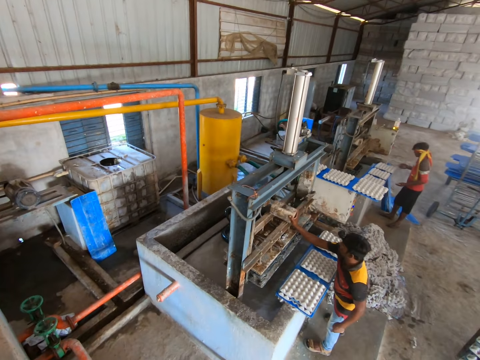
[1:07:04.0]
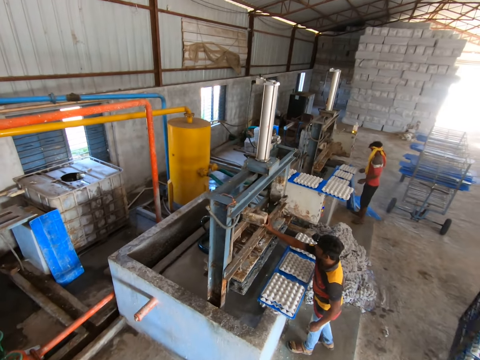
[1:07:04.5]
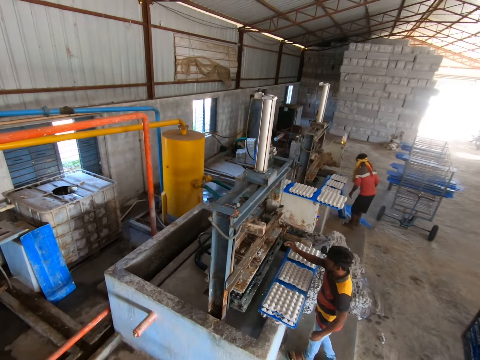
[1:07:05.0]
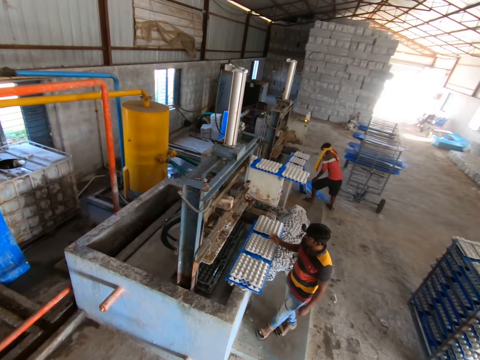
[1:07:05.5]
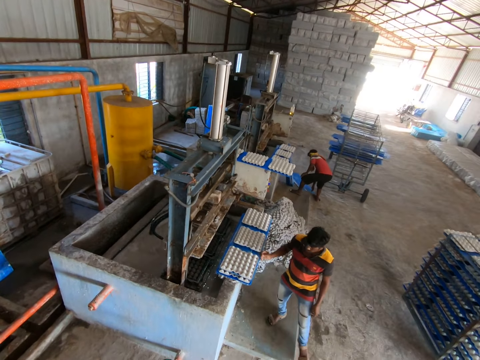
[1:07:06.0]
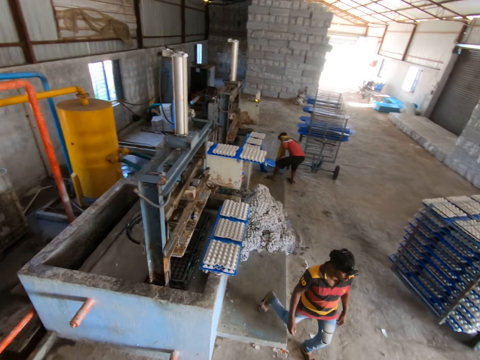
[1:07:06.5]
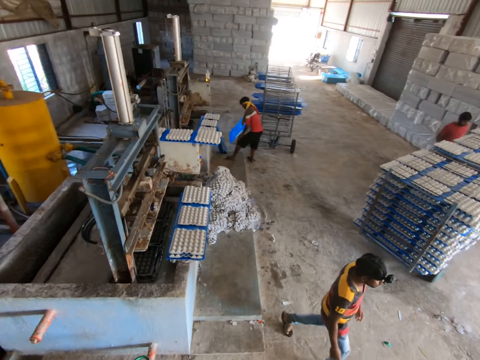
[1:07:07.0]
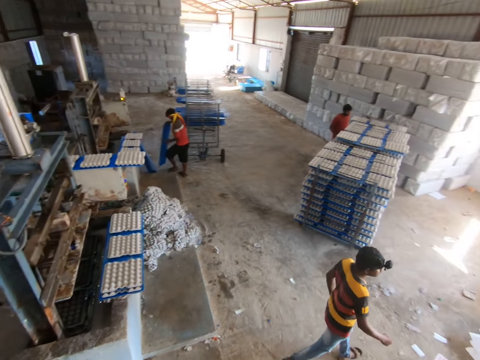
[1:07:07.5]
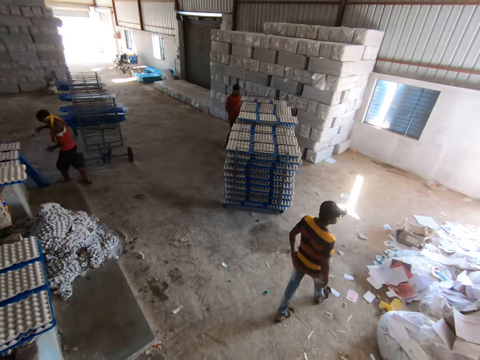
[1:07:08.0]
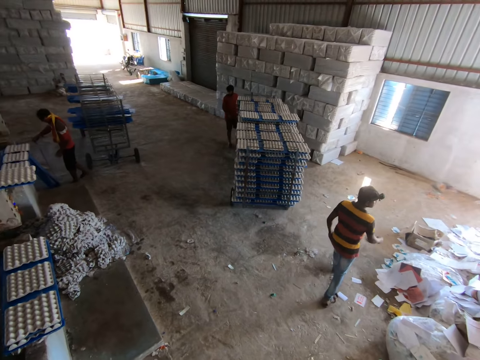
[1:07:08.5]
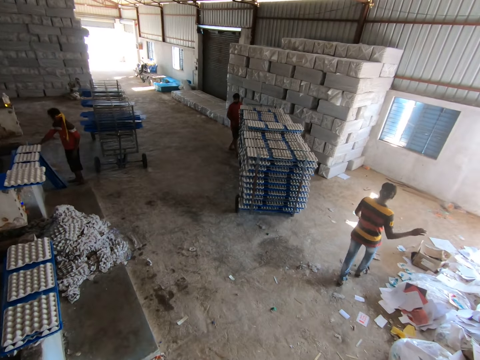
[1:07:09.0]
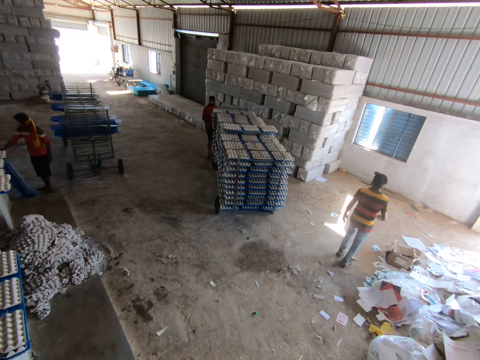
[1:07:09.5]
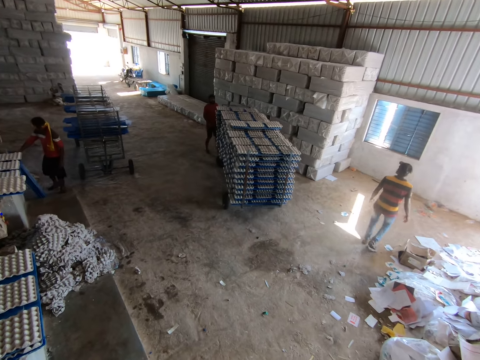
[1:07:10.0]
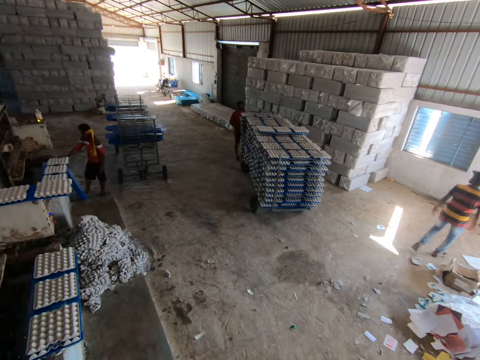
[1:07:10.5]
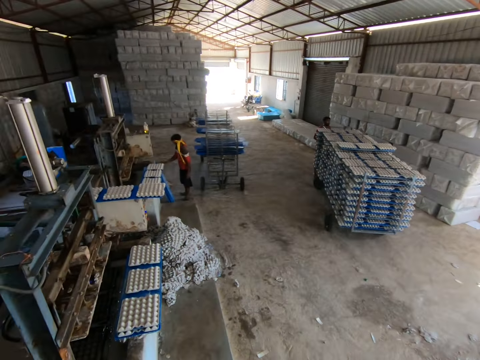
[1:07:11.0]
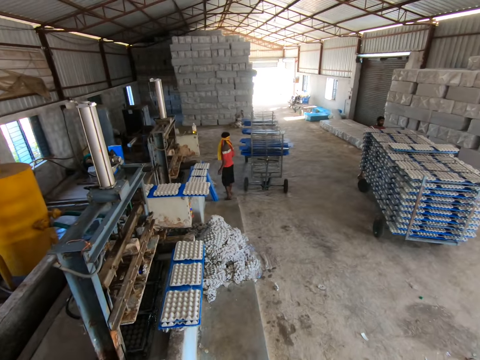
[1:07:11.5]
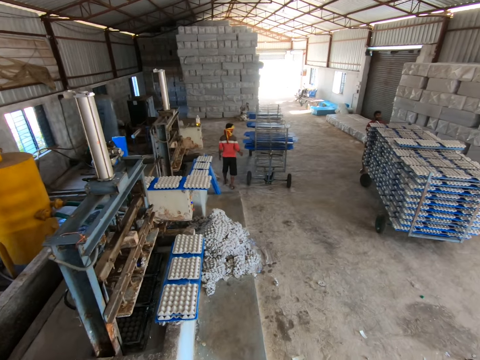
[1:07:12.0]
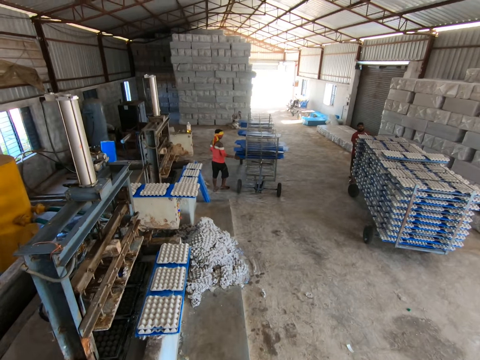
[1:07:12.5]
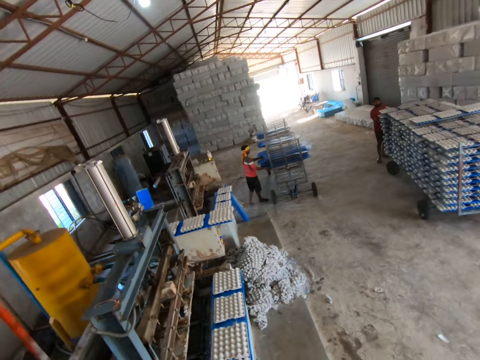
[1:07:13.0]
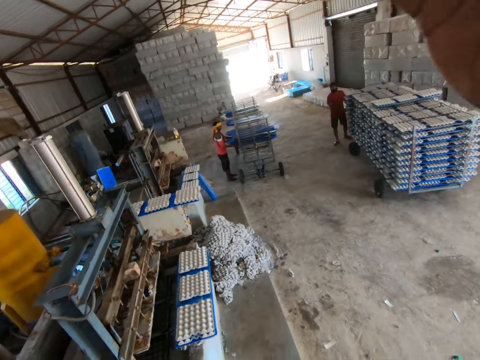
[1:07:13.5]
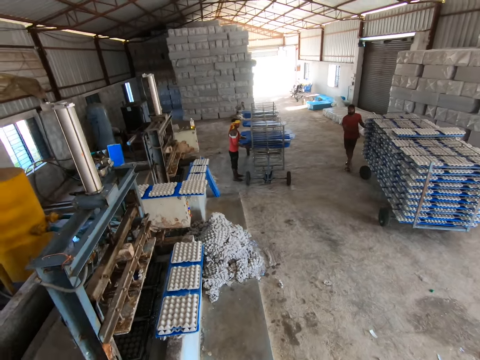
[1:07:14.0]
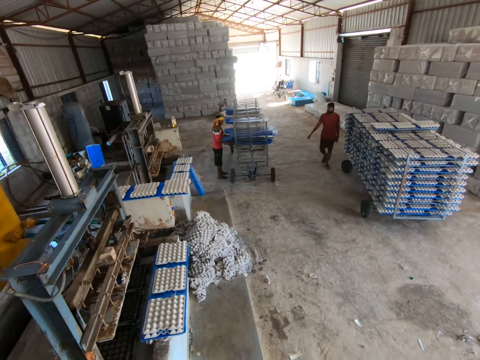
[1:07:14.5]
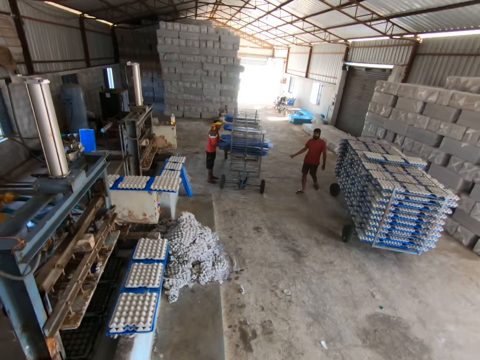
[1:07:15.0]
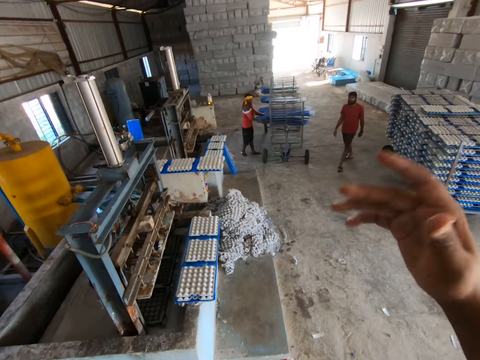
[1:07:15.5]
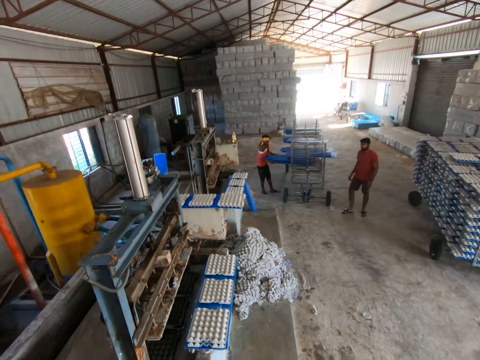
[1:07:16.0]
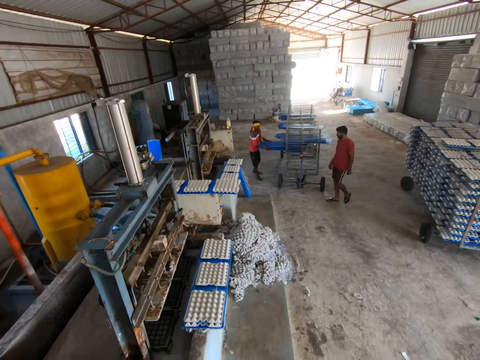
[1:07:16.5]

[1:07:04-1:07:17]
The second man drops the block on the egg tray machine with his right hand. The third man places some sheets upright against the wall with his hands. The camera wearer looks around the workshop. The third man picks some sheets from the rack with his hands. The camera wearer interacts with the first man. They communicate in the workshop.

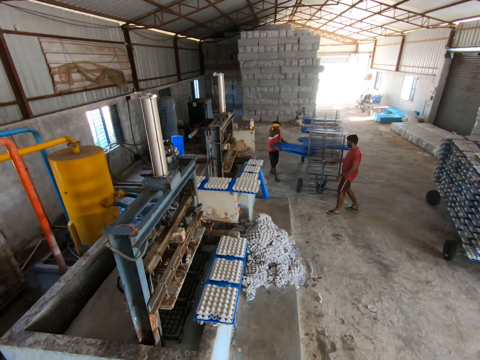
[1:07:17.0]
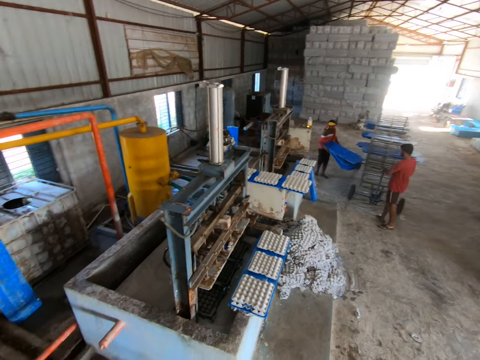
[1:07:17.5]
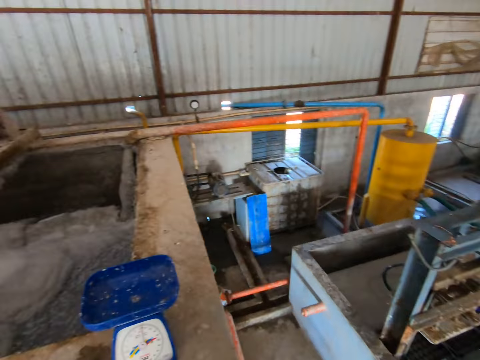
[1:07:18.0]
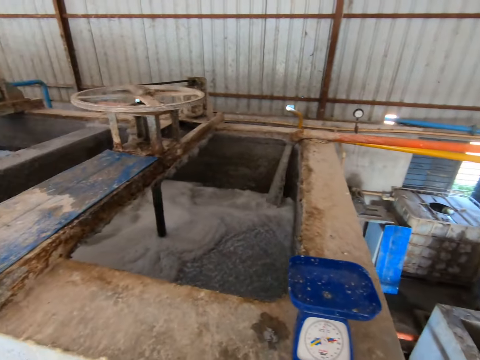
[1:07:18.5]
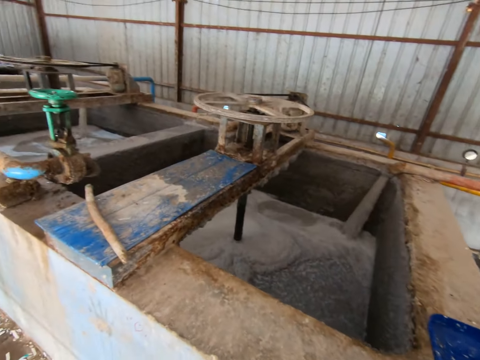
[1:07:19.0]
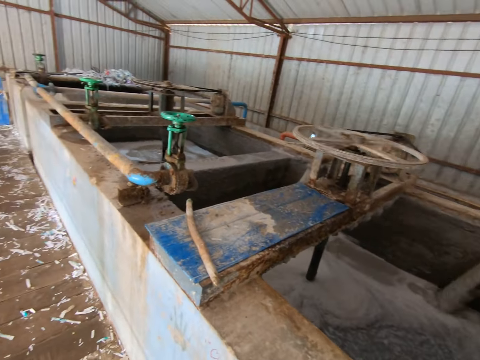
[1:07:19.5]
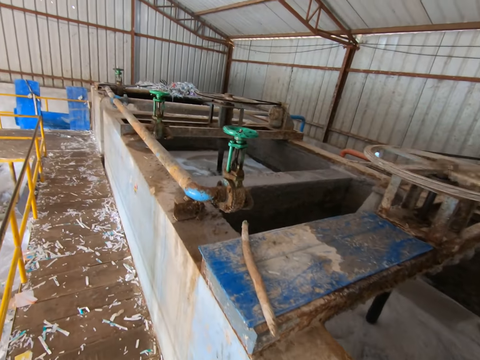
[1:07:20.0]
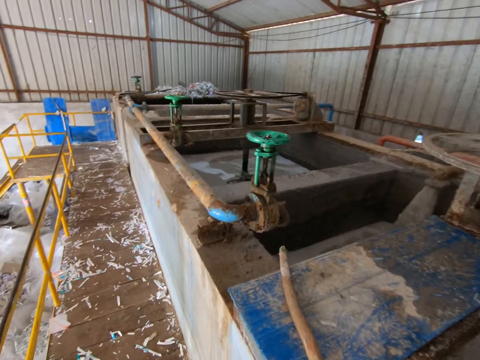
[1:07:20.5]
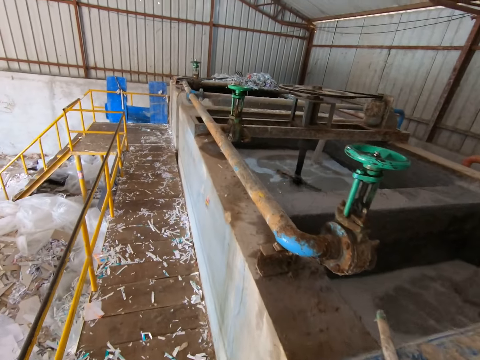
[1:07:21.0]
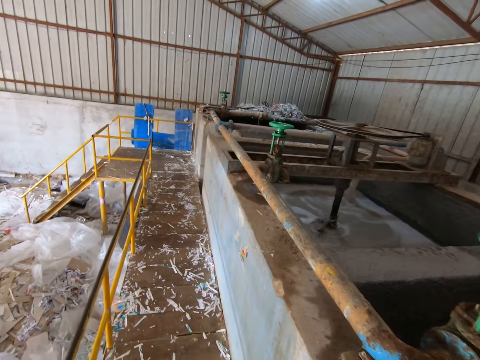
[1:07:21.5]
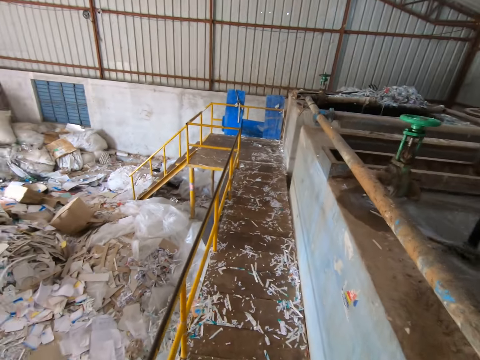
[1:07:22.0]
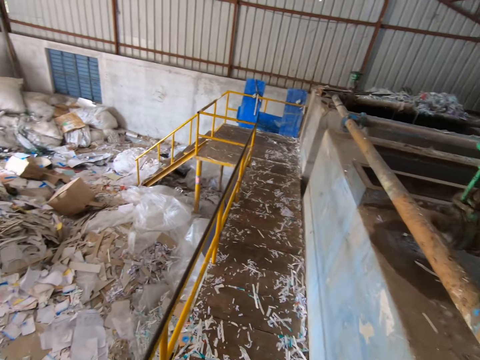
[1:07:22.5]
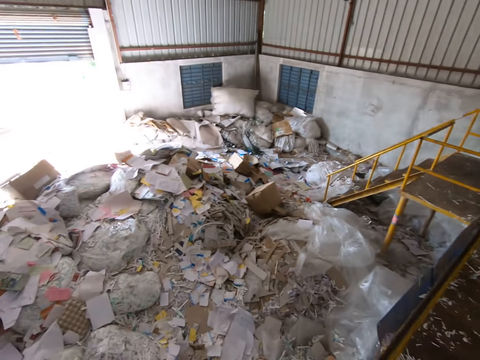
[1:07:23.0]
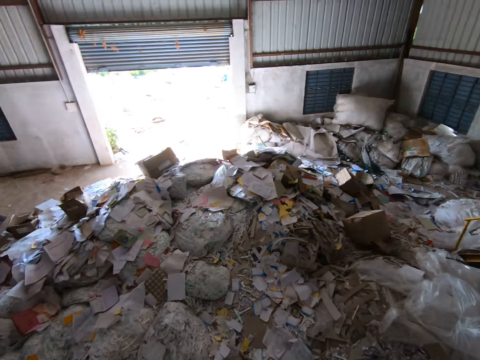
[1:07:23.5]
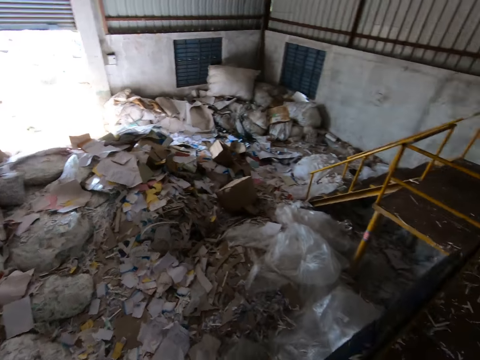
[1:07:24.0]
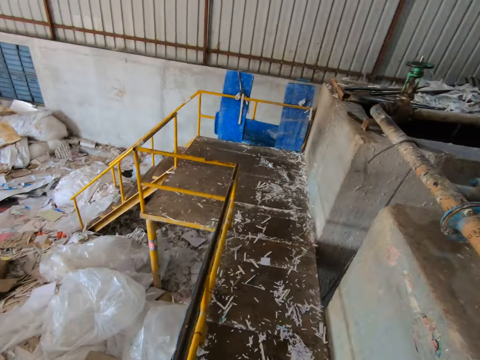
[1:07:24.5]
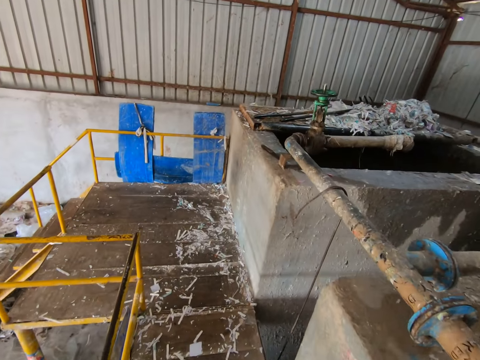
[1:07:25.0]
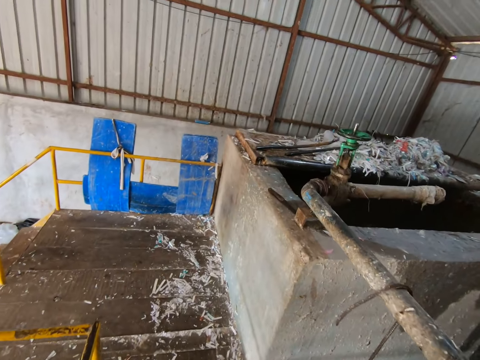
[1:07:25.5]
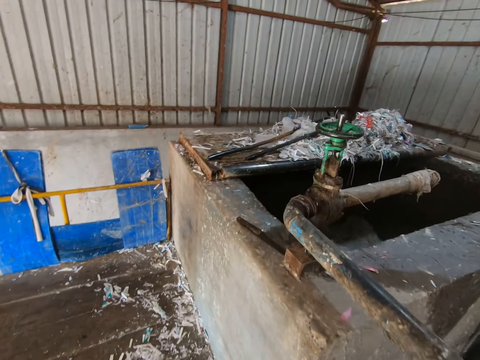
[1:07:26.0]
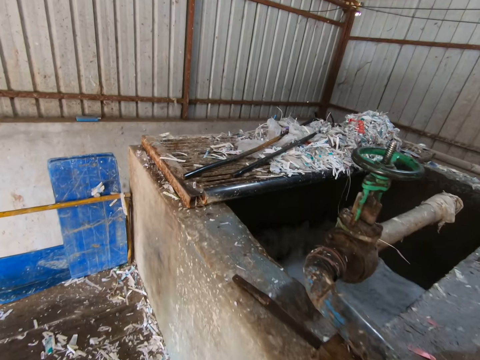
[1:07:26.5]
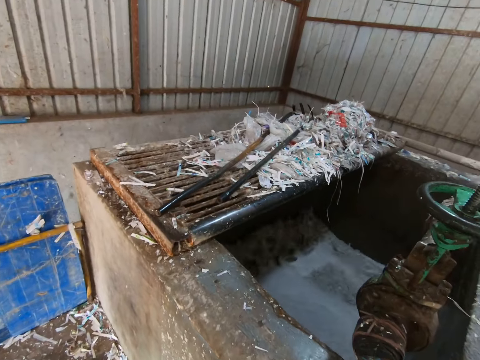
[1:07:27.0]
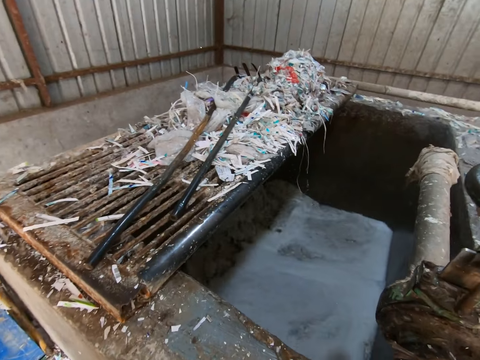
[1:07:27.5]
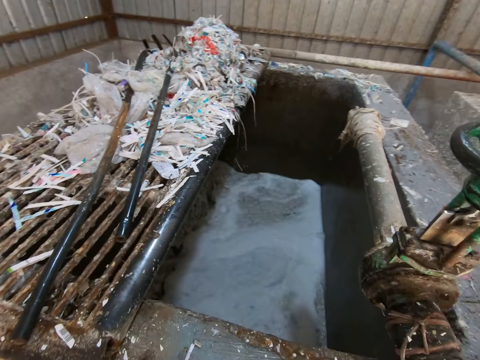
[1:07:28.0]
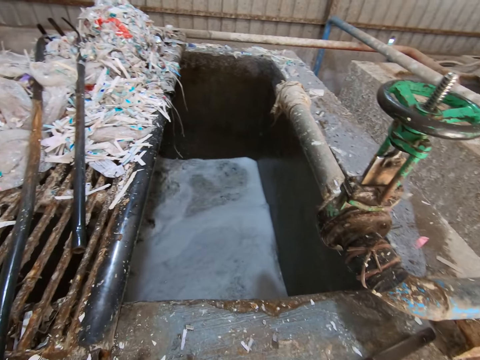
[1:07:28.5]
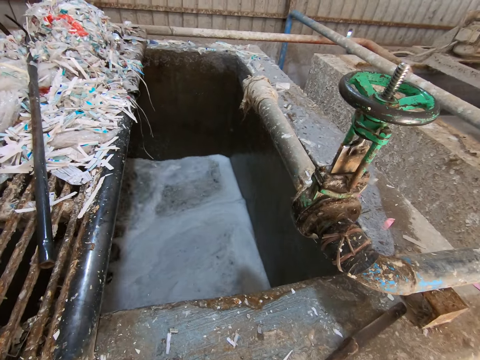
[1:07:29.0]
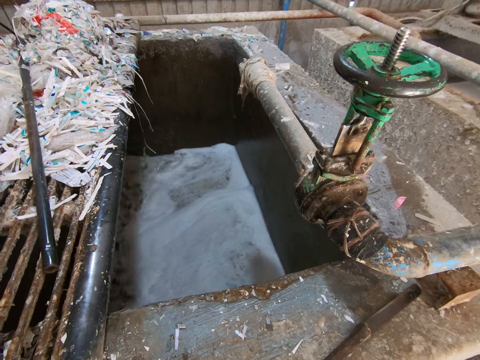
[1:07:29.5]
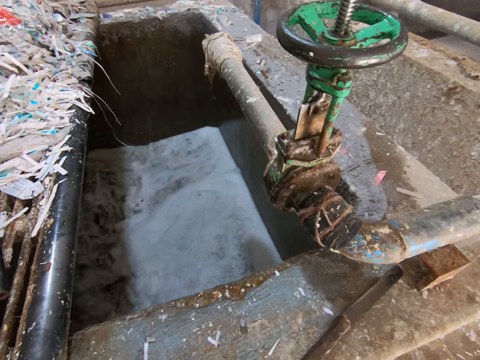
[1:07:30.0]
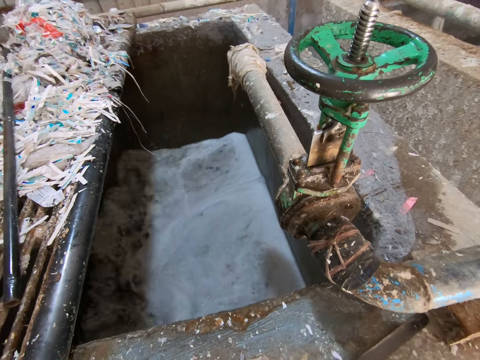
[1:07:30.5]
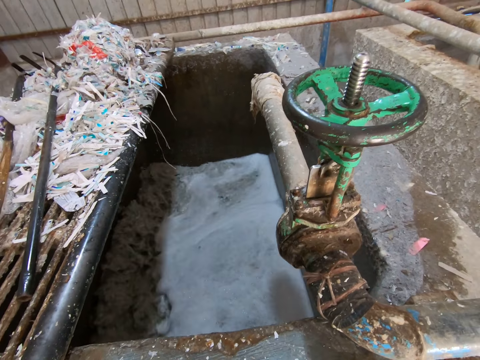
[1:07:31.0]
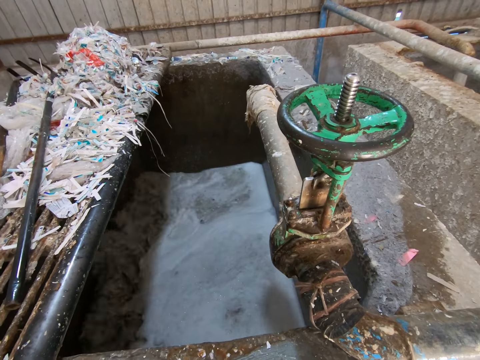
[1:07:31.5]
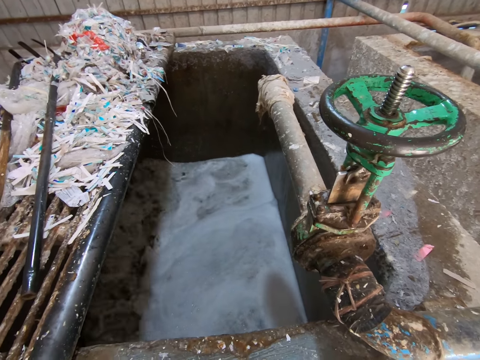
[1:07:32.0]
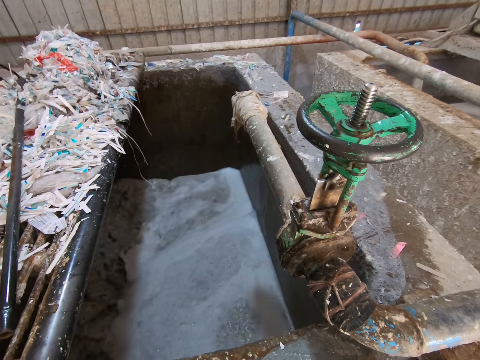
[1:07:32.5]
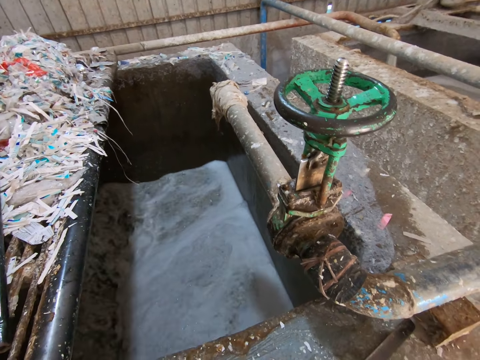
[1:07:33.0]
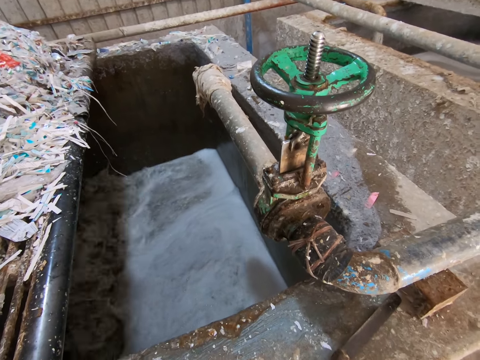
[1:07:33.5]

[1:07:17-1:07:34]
The camera wearer moves in the workshop. They look around the workshop. They look at the recycling machine.
